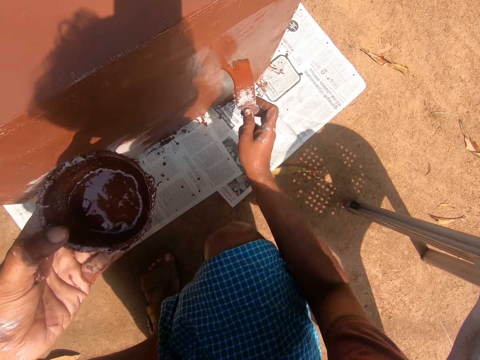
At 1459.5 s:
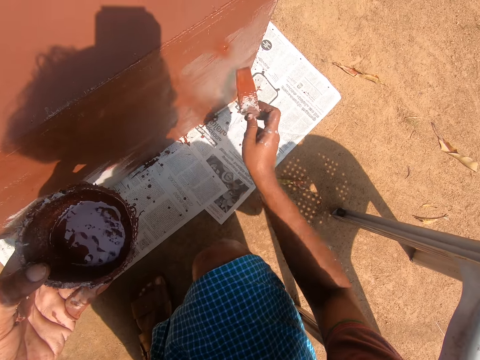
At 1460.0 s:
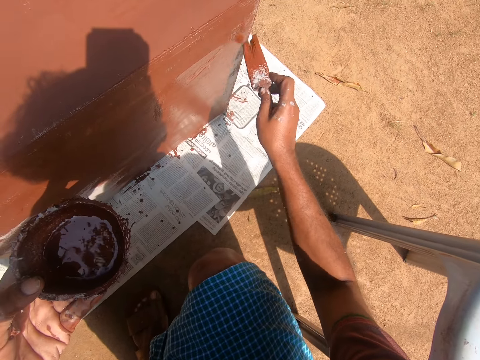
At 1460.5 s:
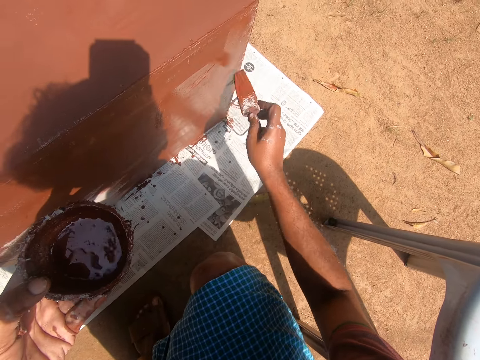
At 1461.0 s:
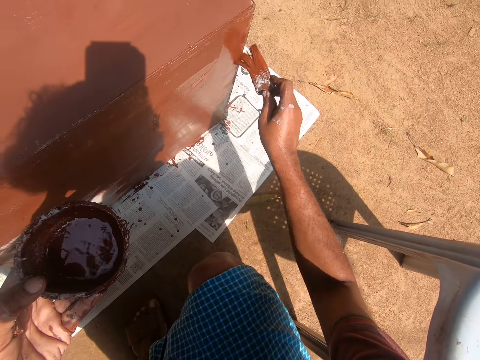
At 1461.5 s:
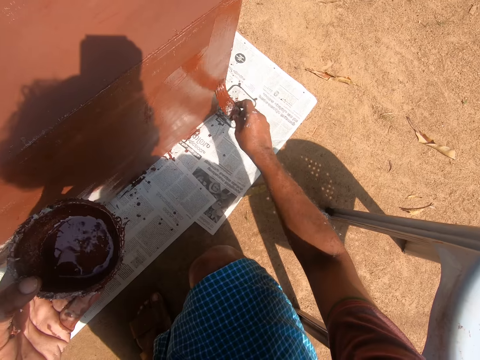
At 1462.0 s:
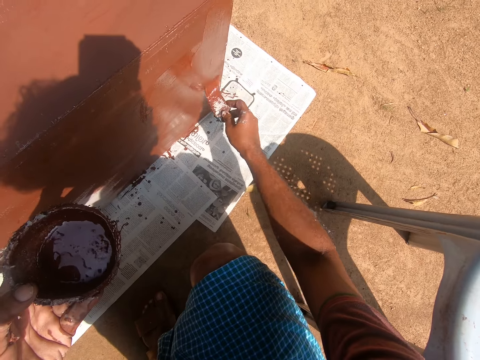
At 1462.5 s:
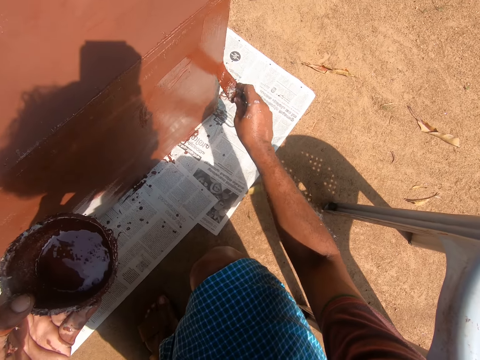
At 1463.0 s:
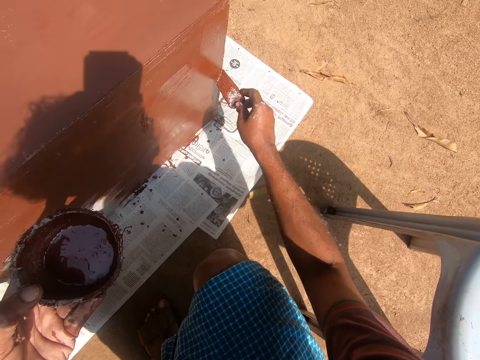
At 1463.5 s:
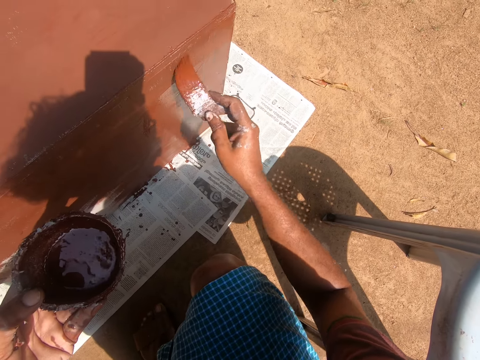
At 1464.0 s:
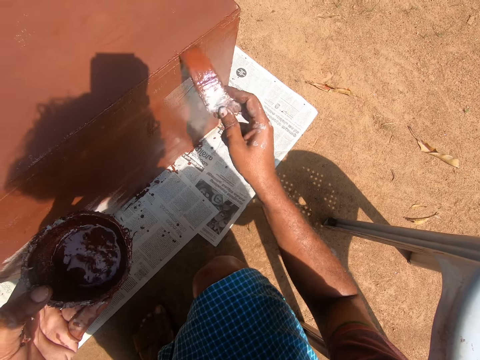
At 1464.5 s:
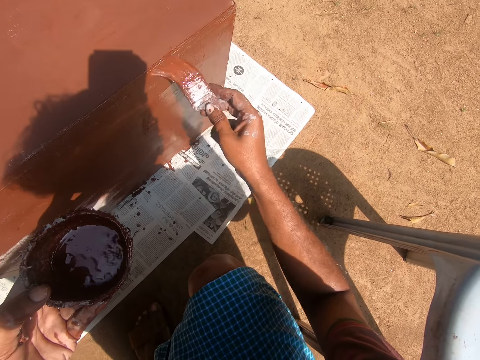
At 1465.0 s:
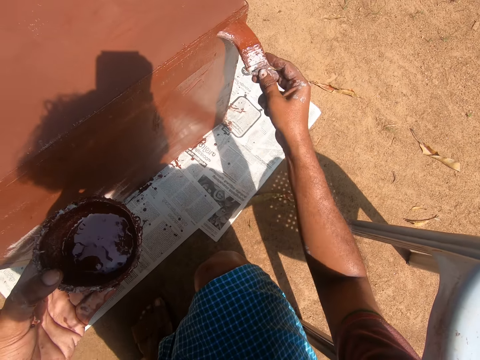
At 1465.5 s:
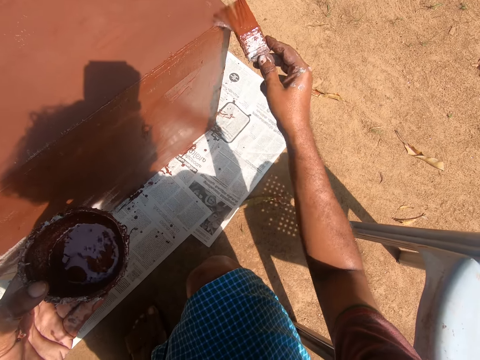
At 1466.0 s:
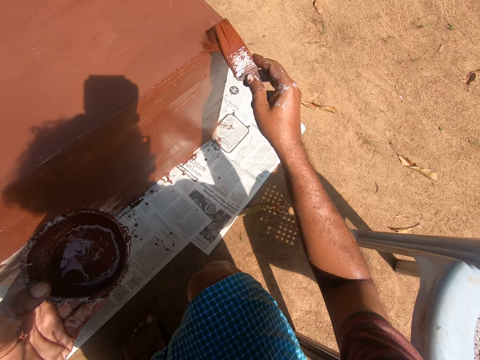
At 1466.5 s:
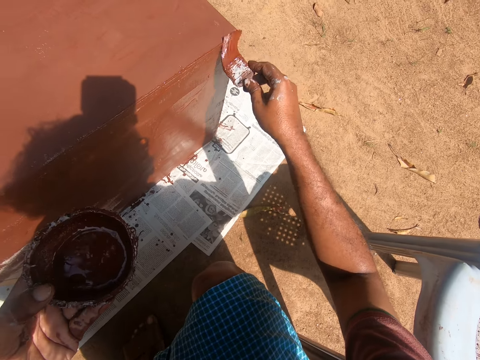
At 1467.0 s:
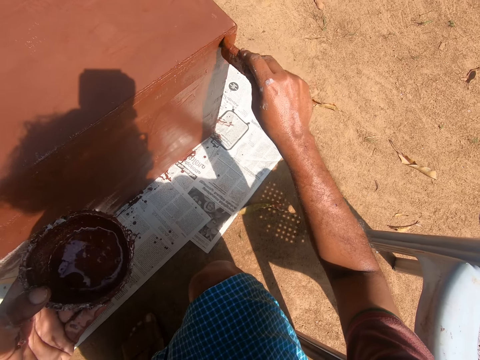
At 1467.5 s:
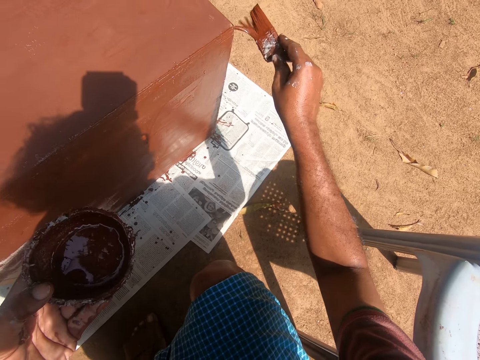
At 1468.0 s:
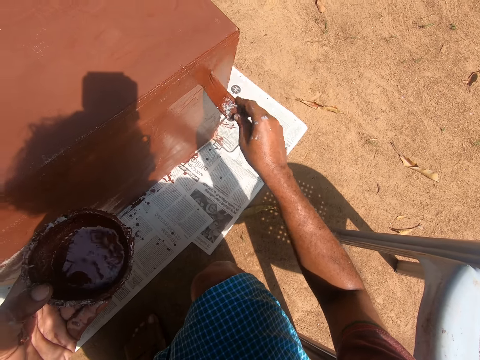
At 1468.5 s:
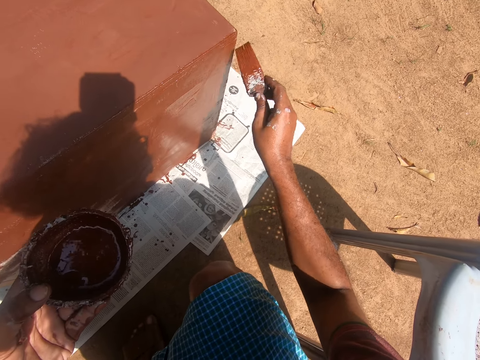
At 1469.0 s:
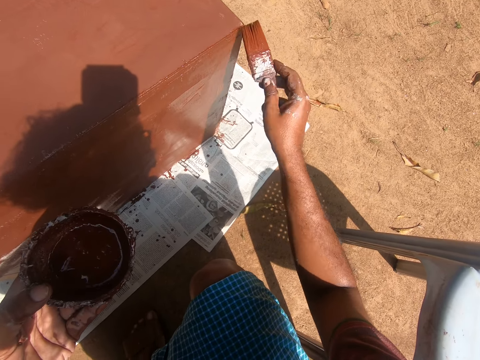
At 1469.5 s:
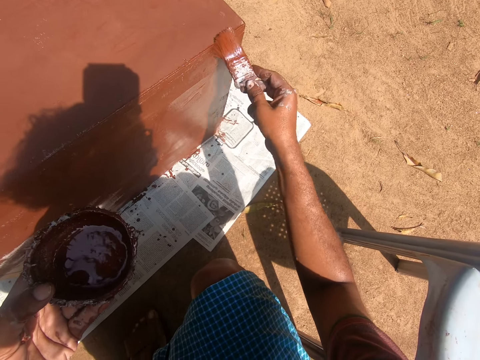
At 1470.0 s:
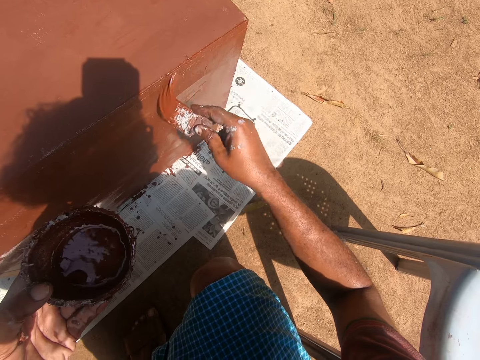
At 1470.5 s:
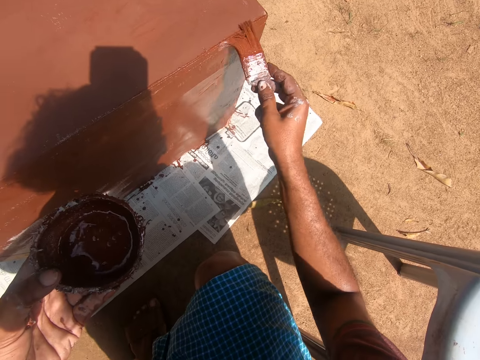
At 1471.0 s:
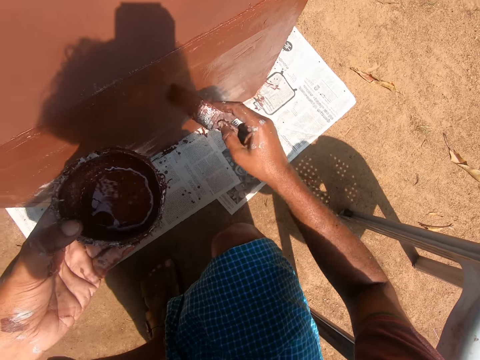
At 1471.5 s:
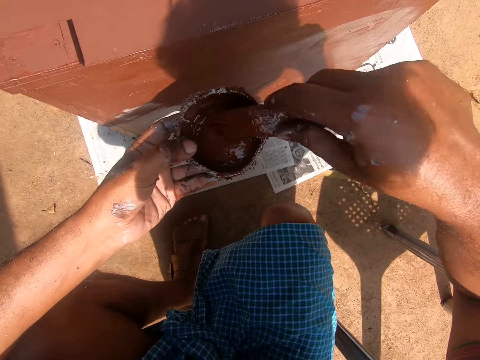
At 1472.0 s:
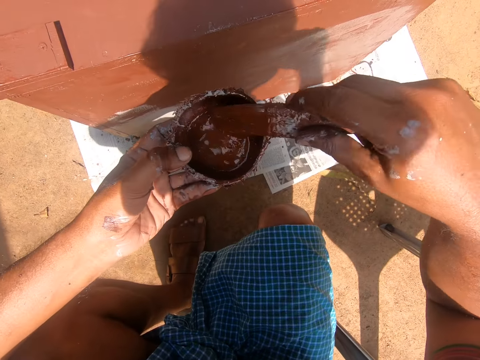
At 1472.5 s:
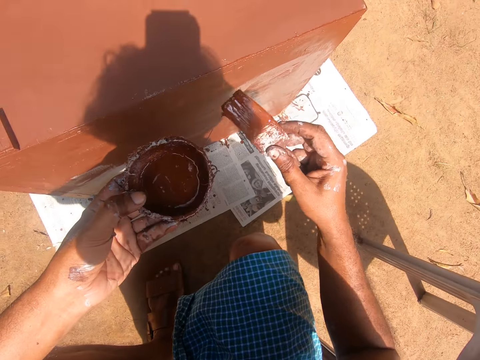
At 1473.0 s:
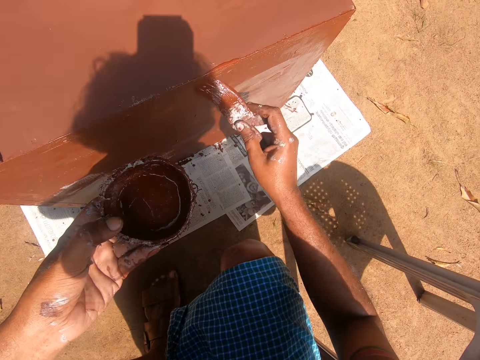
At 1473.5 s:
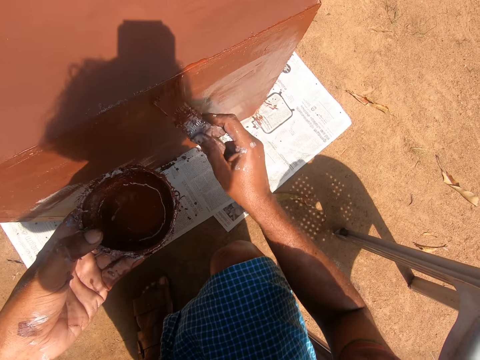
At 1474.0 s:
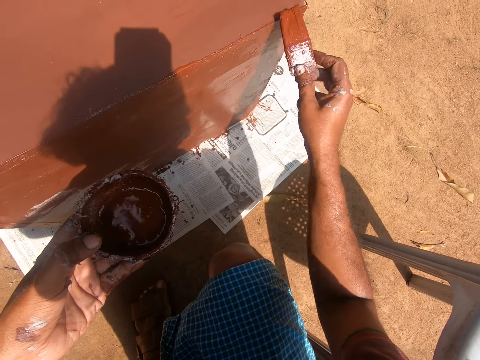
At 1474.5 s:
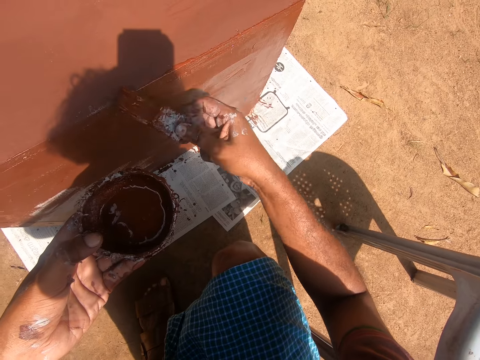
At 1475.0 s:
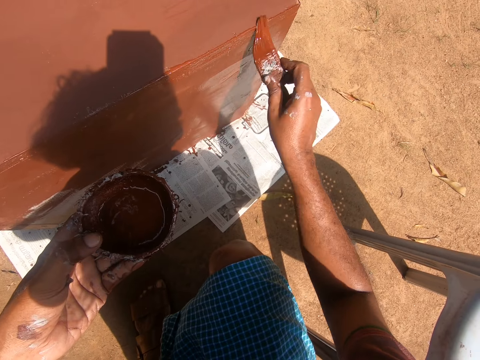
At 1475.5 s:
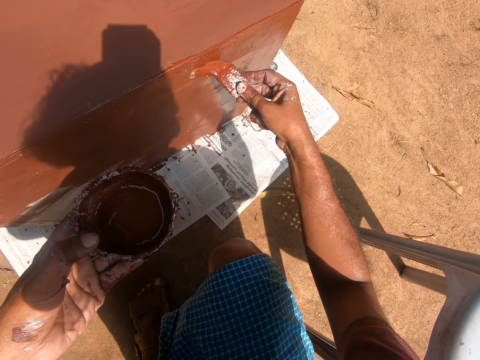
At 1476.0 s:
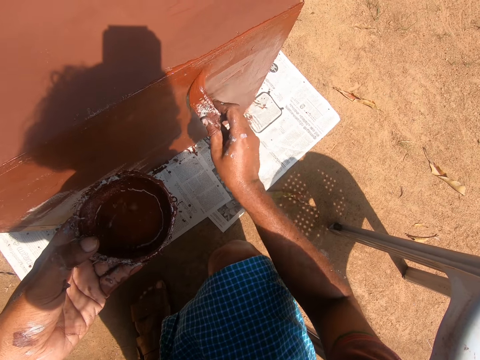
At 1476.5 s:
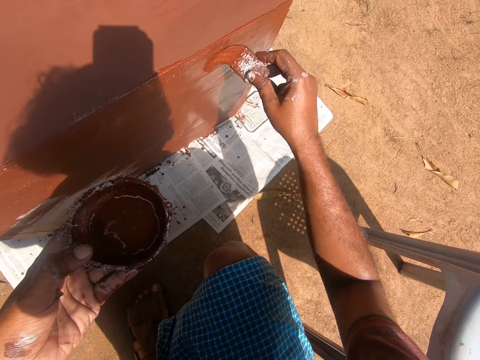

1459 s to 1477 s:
The camera wearer removes the paintbrush from the cabinet. He paints the cabinet with the paintbrush in his right hand. He gets some paint with the paintbrush on his right hand from the paint container in his left hand. He paints the cabinet with the paintbrush in his right hand.

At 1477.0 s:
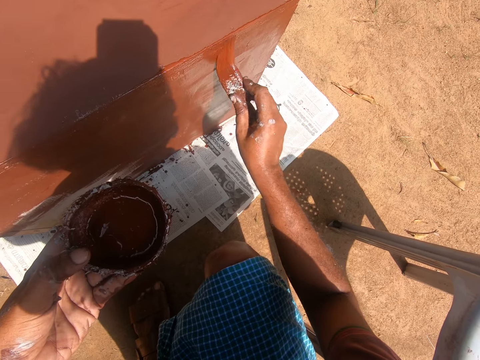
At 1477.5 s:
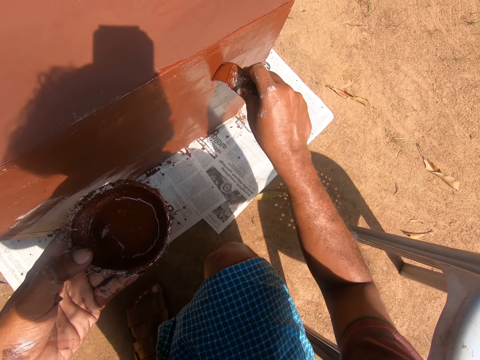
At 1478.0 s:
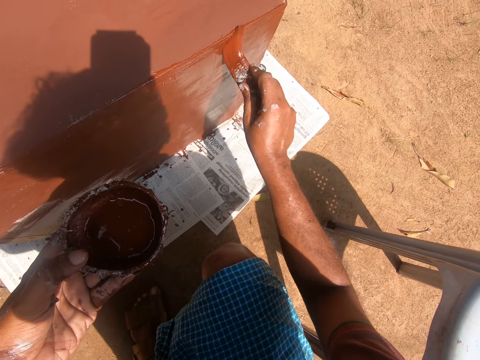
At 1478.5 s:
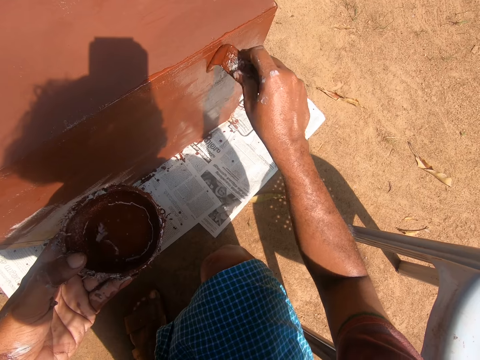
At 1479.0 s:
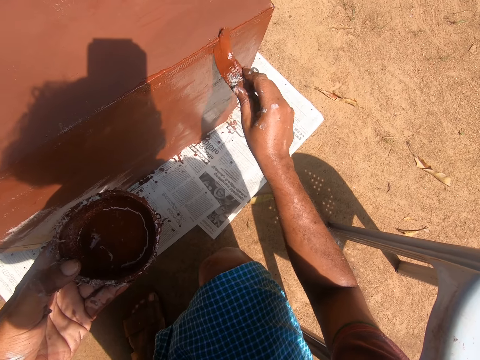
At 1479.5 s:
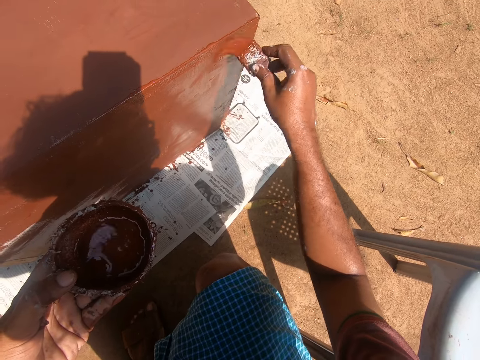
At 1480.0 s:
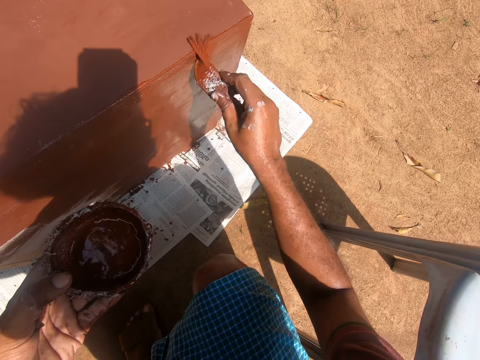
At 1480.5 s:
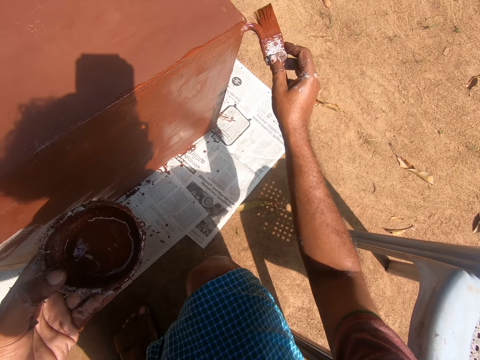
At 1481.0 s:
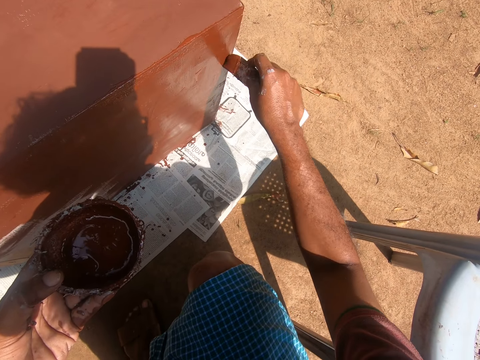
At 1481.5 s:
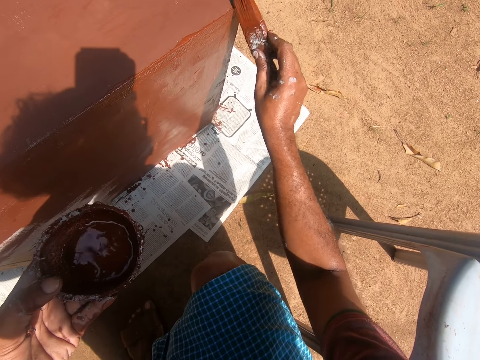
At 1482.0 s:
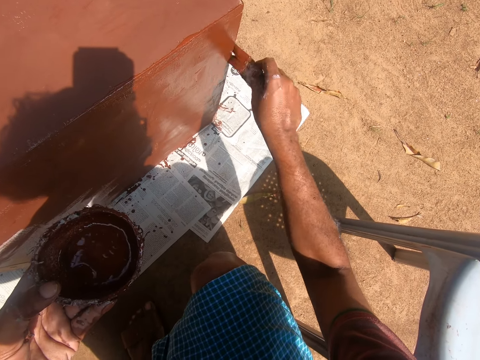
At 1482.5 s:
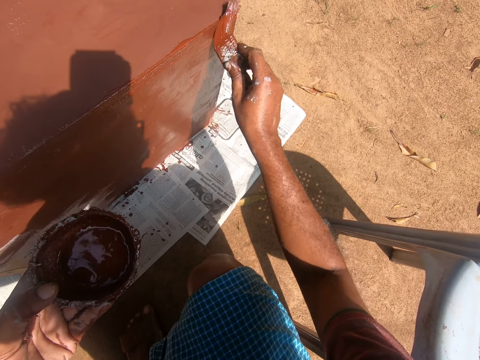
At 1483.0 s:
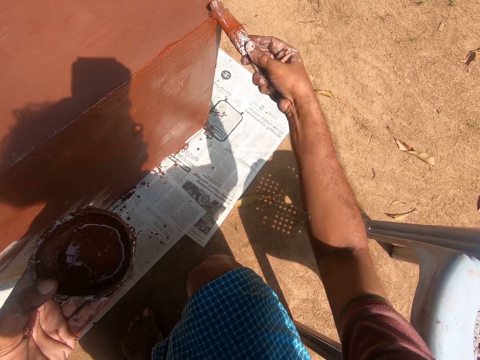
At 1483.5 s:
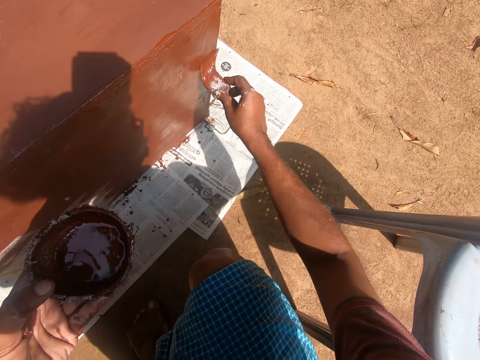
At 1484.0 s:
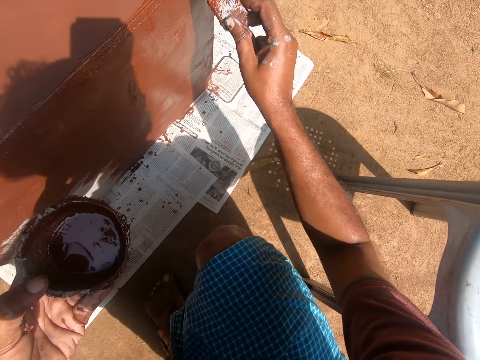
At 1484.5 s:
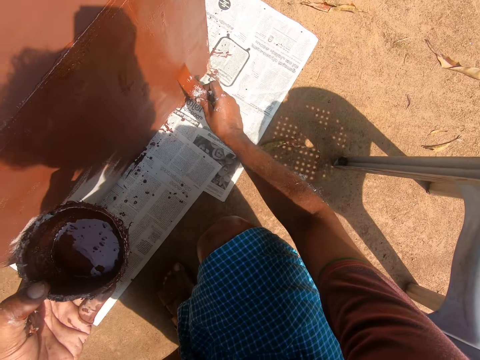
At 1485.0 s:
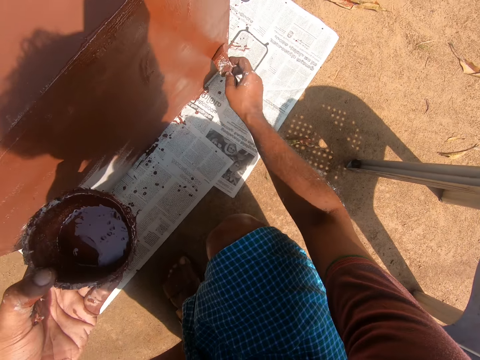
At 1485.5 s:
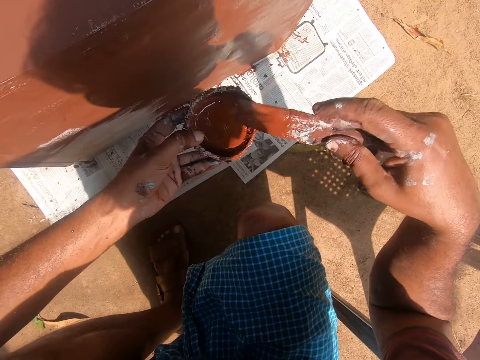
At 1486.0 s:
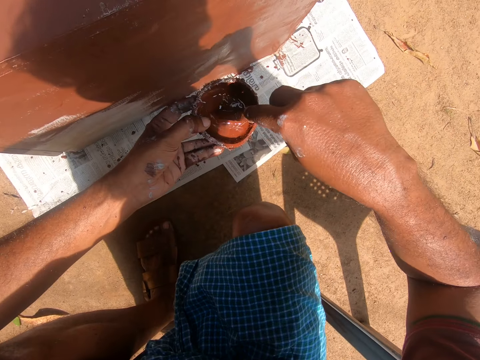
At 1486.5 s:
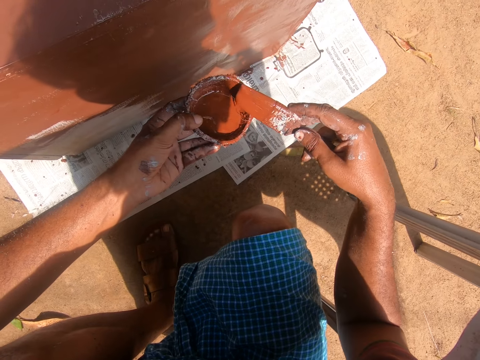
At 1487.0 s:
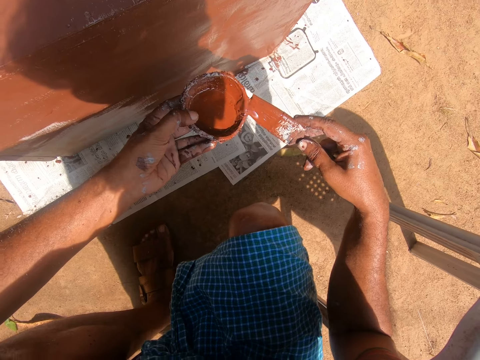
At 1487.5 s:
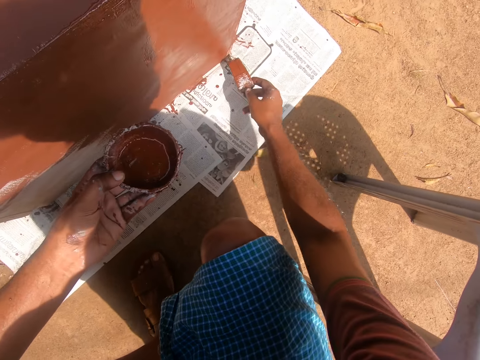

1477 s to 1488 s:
The camera wearer removes the paintbrush from the cabinet. He gets some paint with the paintbrush on his right hand from the paint container in his left hand.
